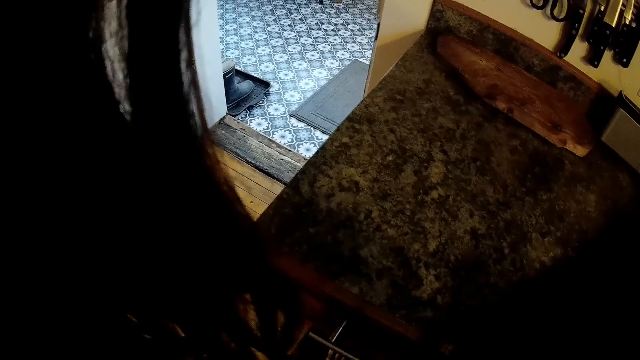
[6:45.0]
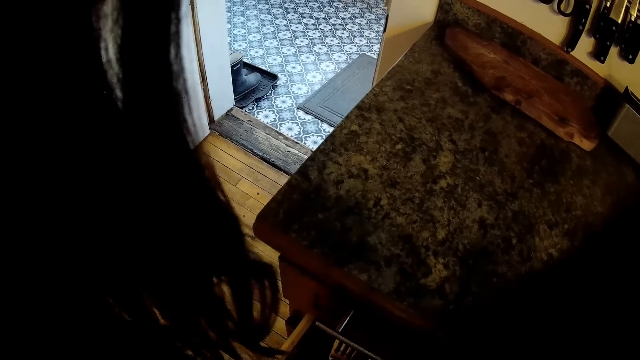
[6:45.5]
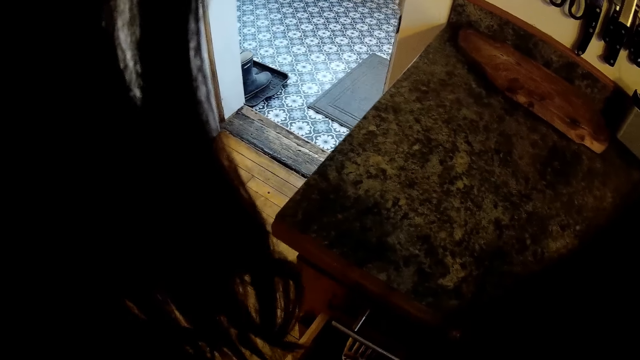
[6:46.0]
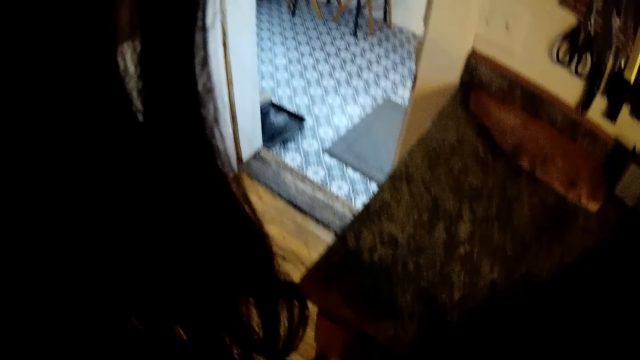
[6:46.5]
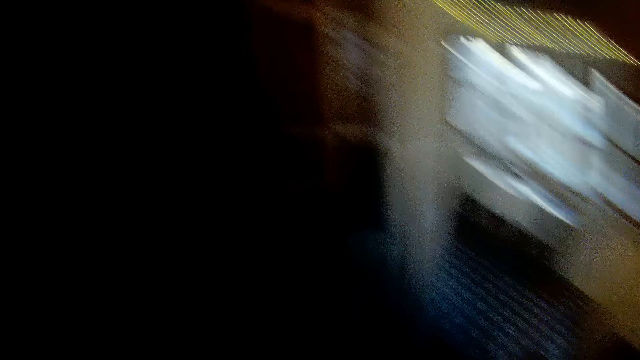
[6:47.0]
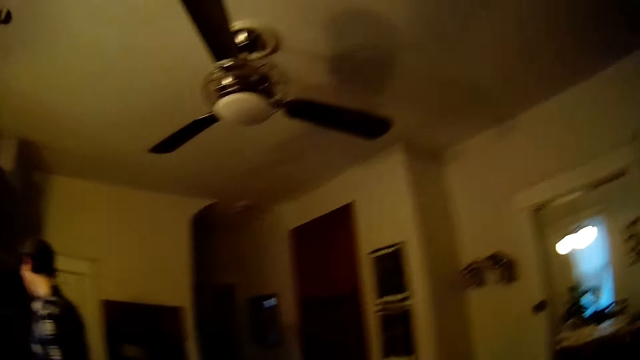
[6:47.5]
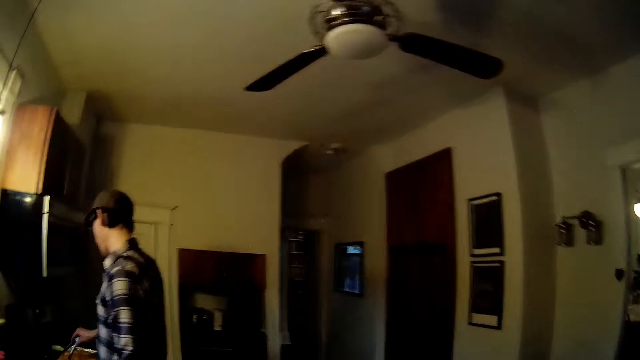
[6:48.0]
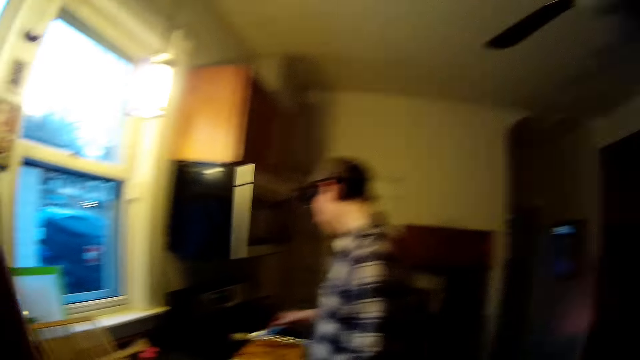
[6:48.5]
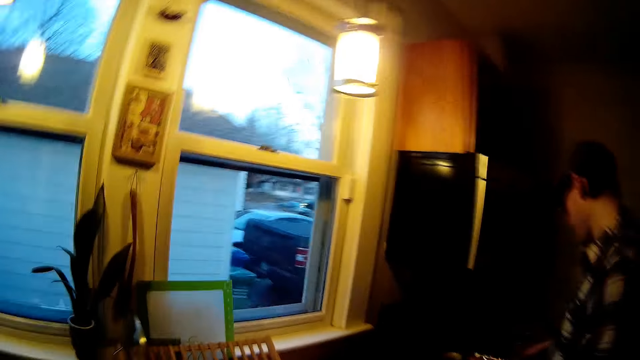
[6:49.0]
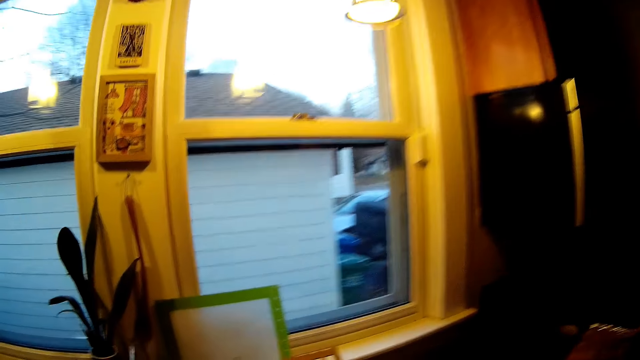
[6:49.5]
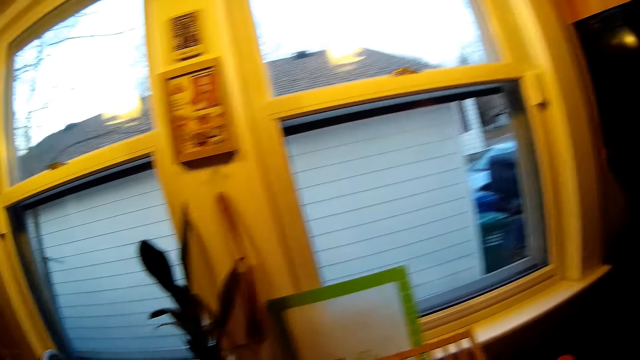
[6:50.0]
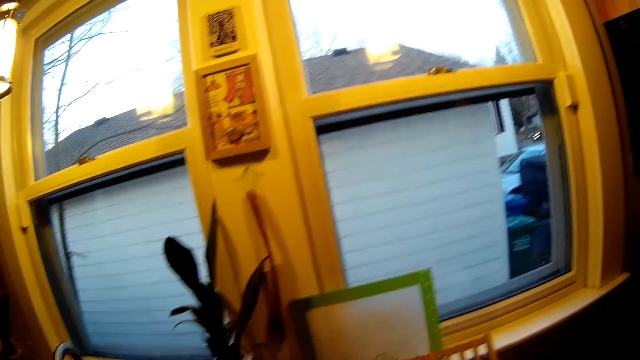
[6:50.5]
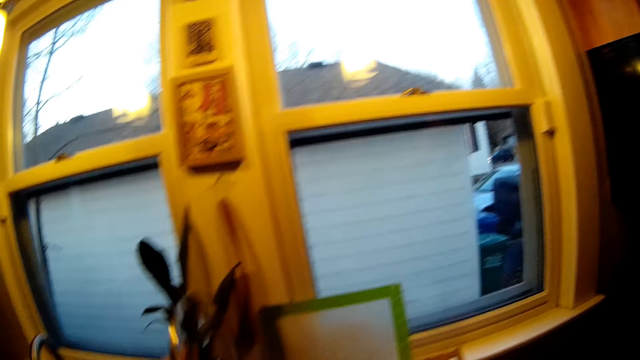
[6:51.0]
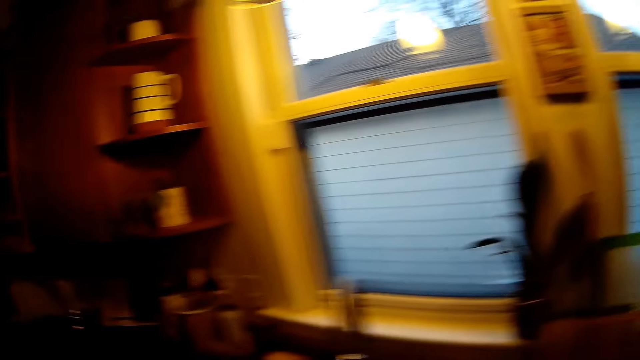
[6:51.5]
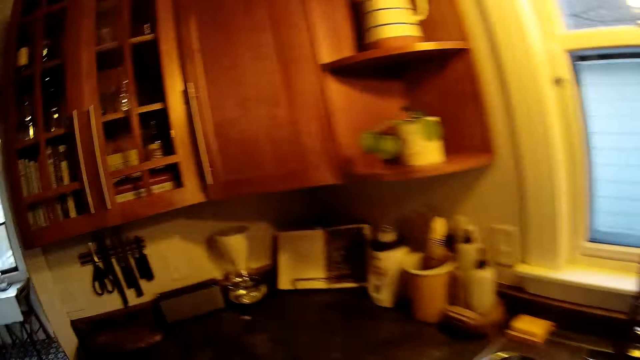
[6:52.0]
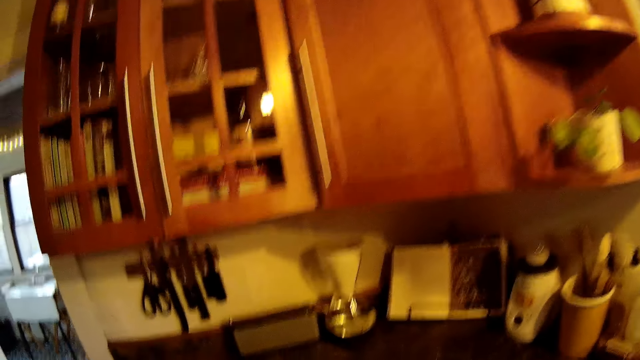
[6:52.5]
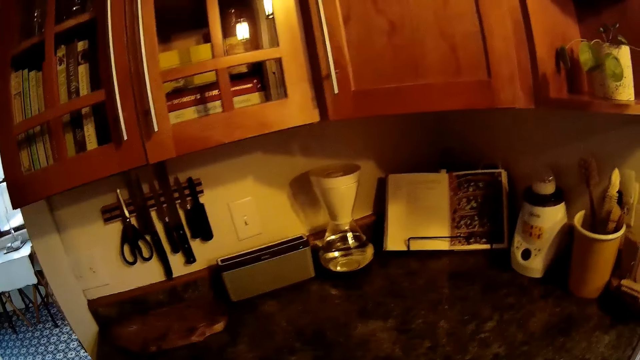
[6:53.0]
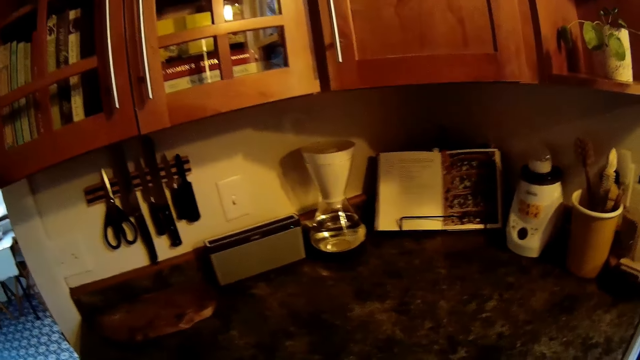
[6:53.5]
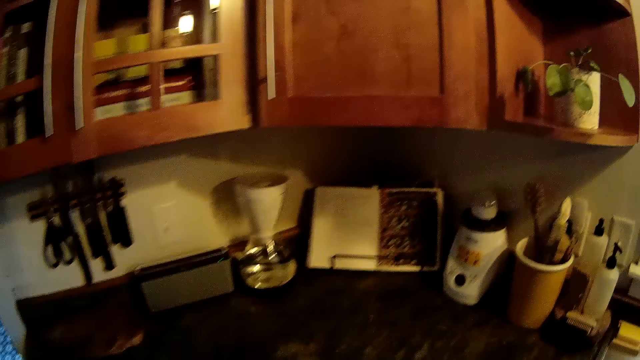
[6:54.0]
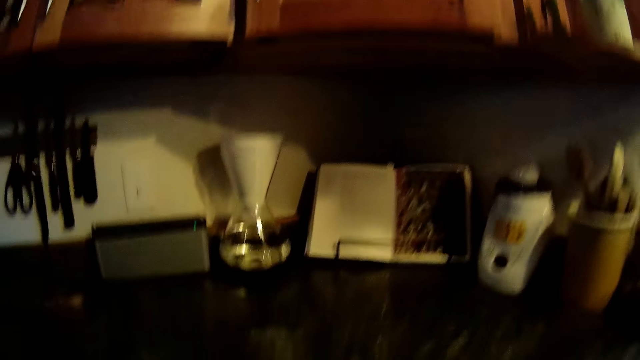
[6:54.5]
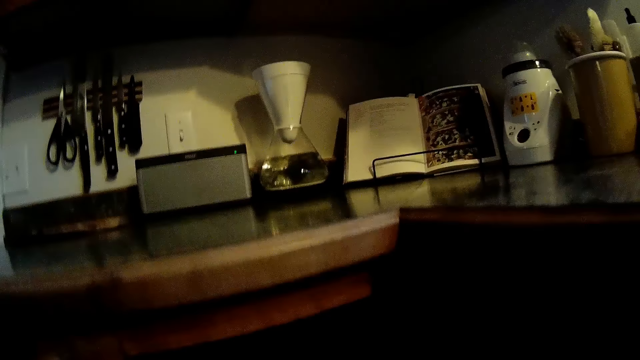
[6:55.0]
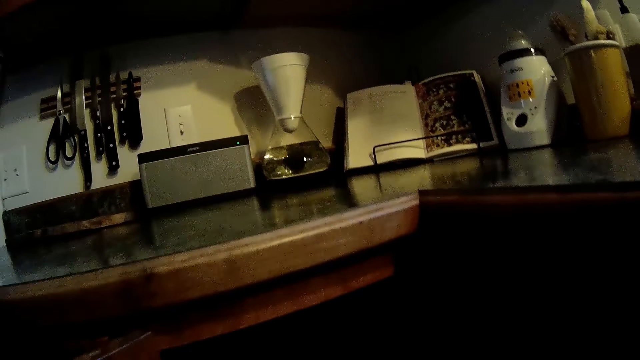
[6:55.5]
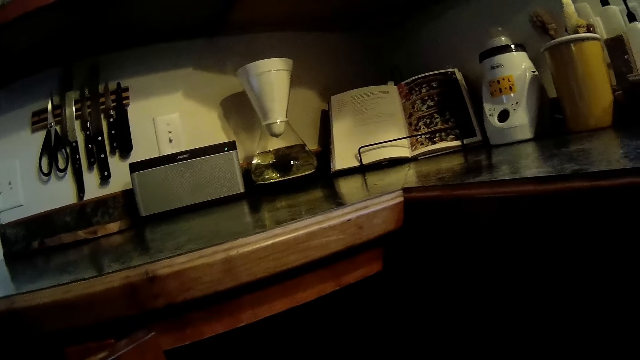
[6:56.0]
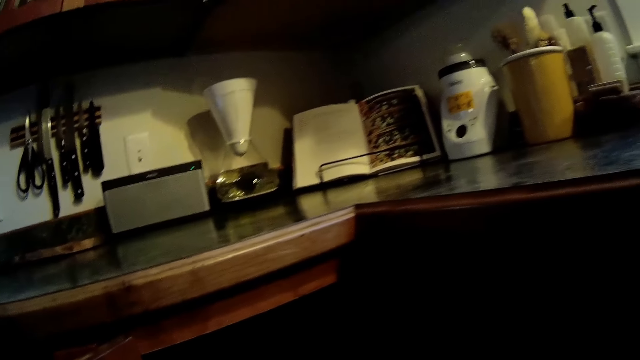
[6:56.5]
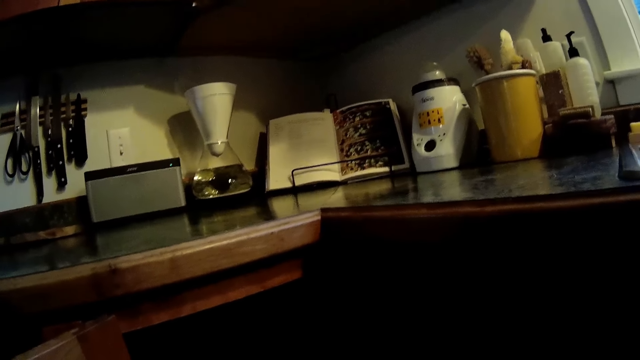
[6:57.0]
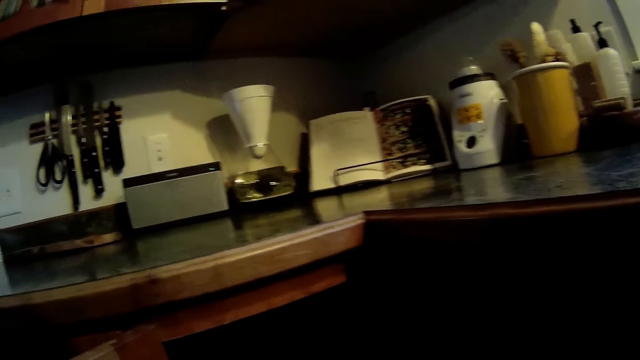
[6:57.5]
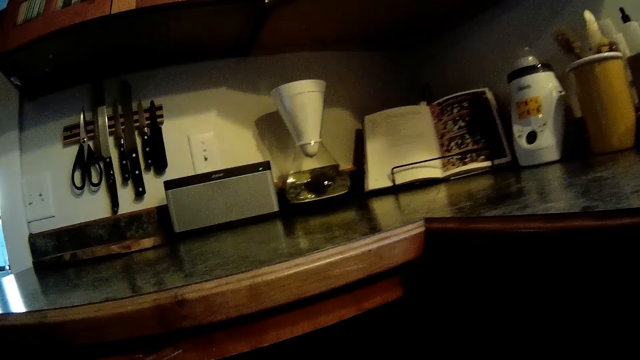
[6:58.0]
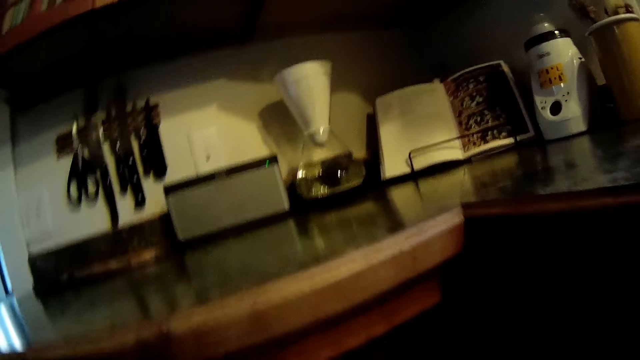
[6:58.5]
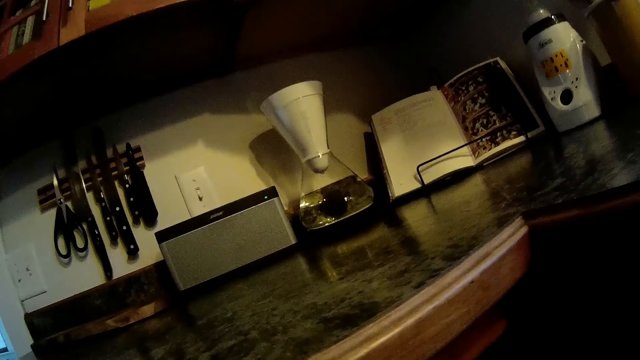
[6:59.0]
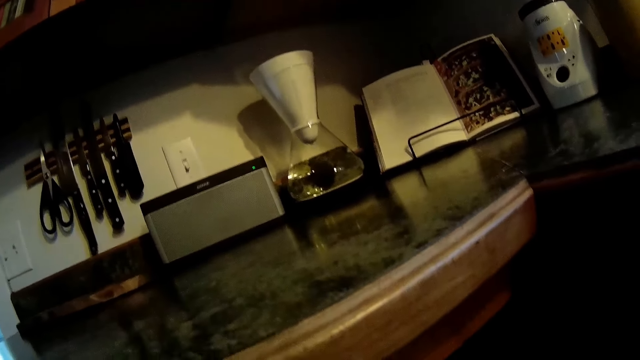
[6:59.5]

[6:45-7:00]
The camera wearer picks up the lid of a pot from a rack with her left hand. She walks. She talks. She looks around.

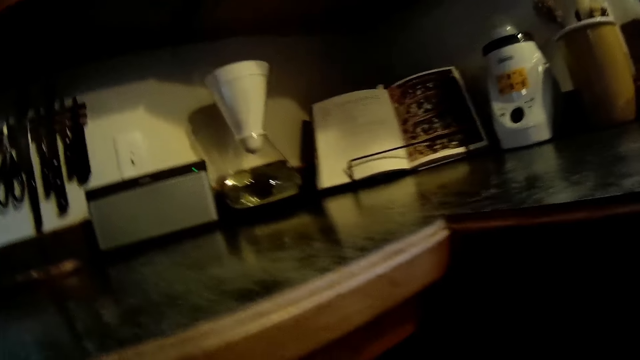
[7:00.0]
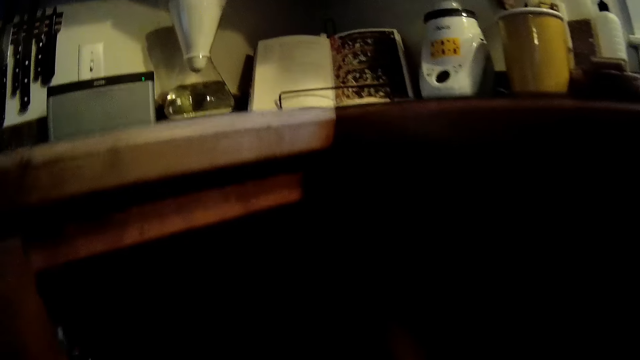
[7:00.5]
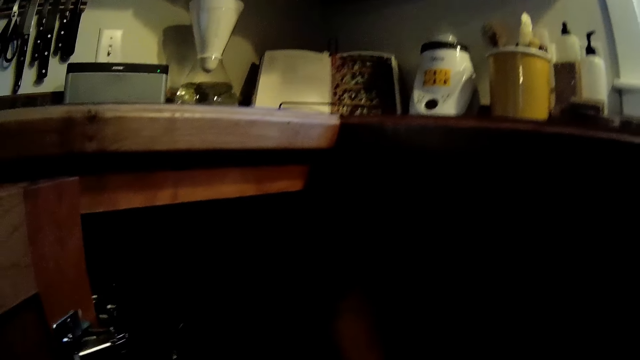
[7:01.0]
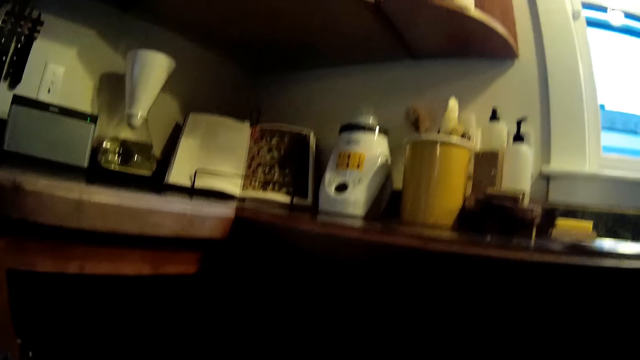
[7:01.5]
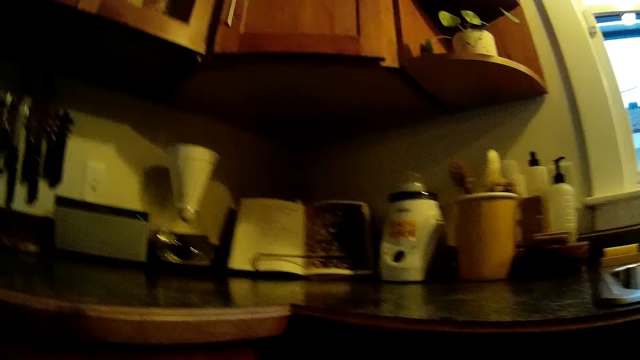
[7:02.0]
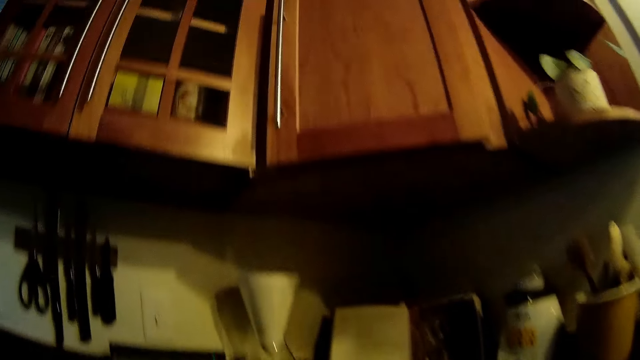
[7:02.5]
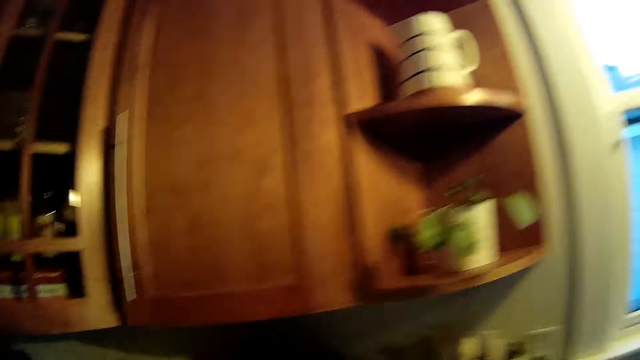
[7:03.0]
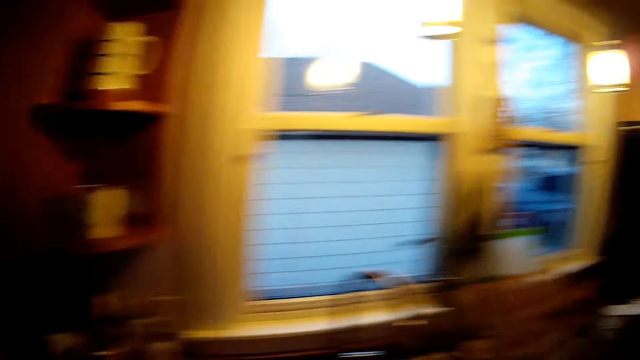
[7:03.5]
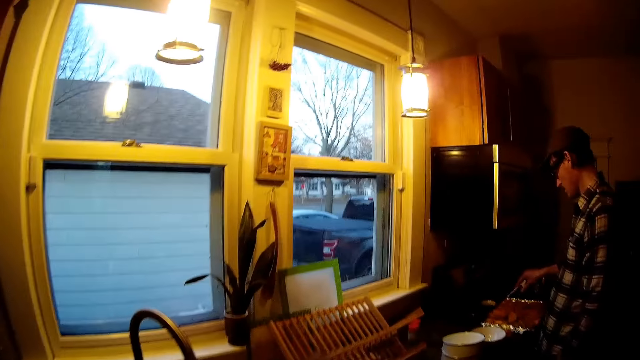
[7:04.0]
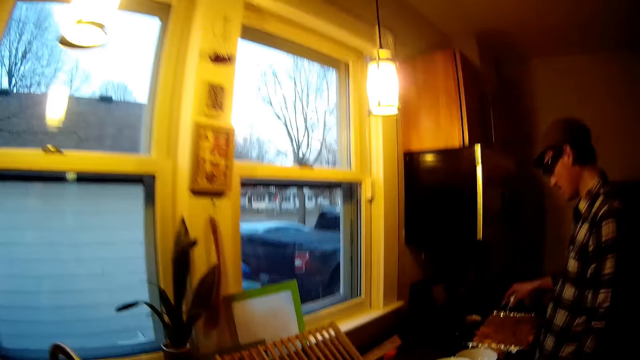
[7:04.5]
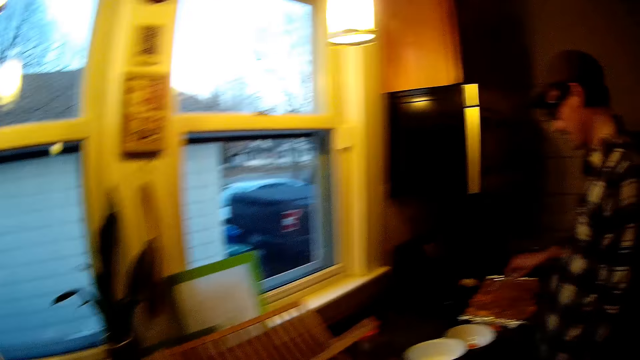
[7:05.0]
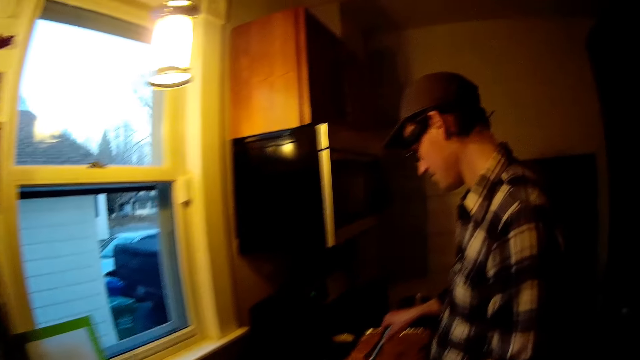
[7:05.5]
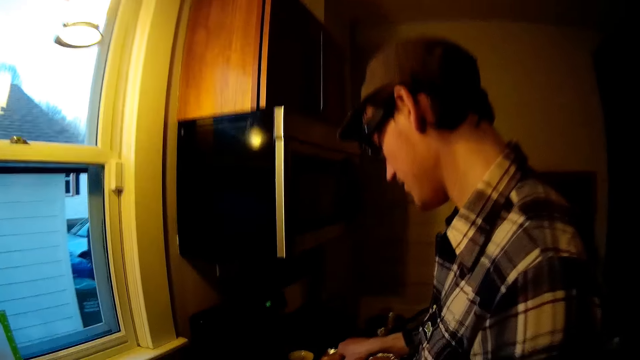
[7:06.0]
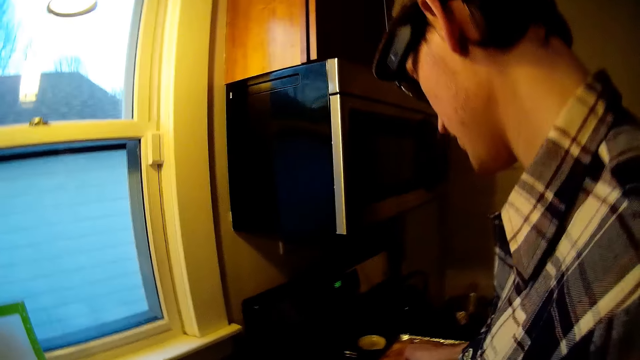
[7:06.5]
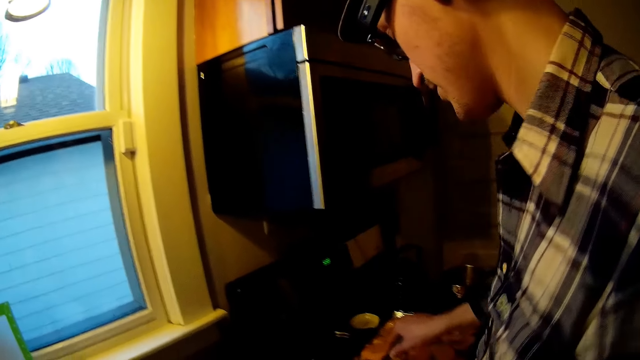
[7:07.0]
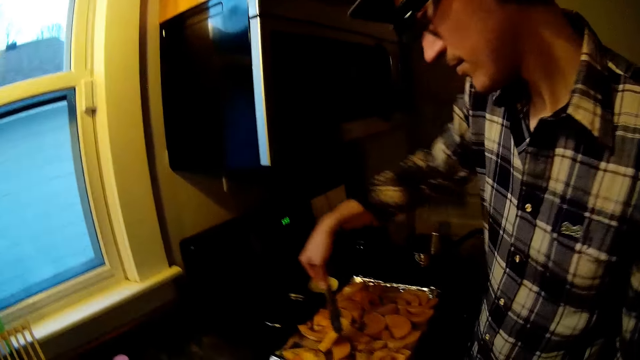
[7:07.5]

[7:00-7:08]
The camera wearer talks. They look around.
